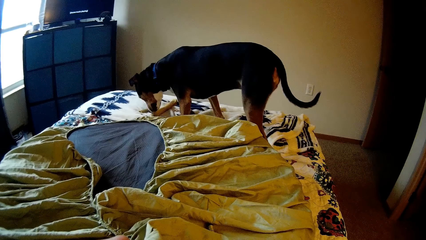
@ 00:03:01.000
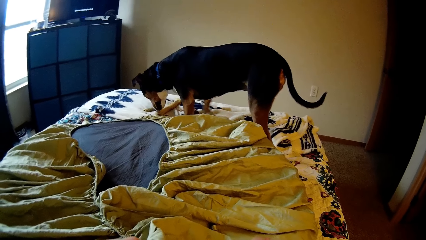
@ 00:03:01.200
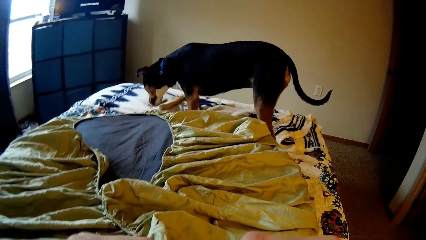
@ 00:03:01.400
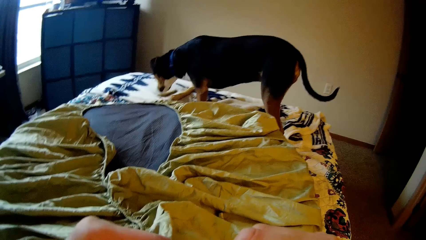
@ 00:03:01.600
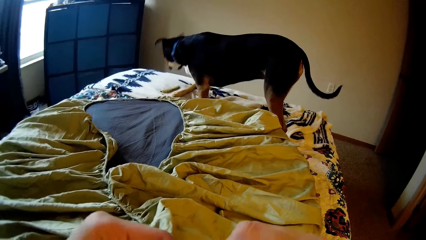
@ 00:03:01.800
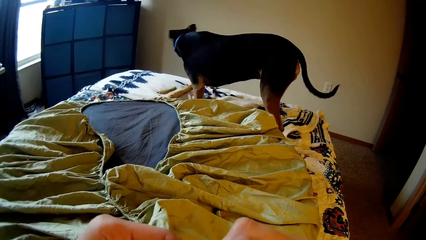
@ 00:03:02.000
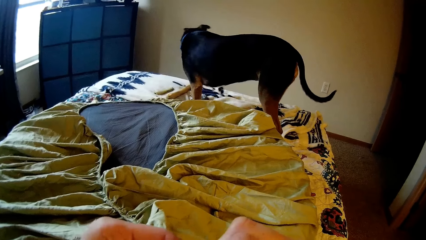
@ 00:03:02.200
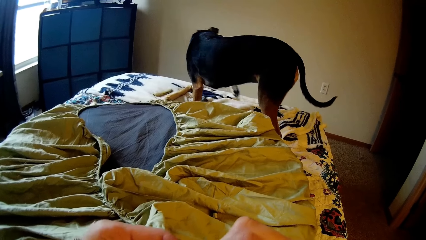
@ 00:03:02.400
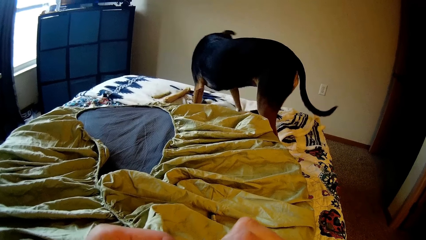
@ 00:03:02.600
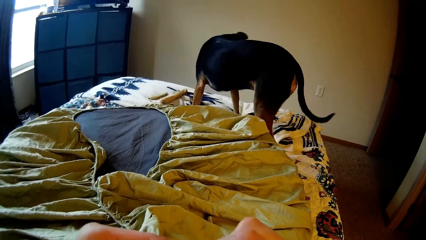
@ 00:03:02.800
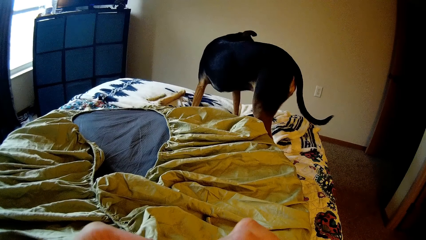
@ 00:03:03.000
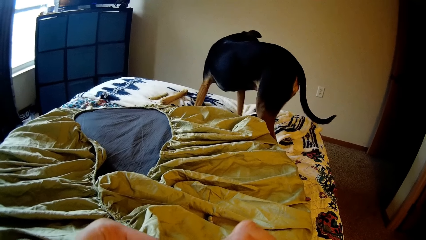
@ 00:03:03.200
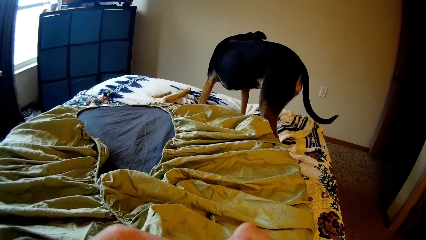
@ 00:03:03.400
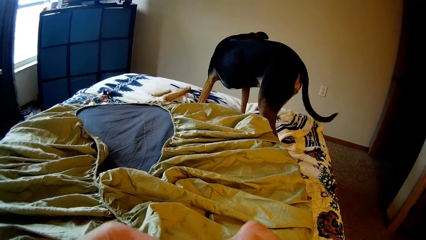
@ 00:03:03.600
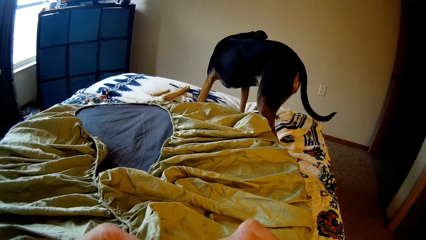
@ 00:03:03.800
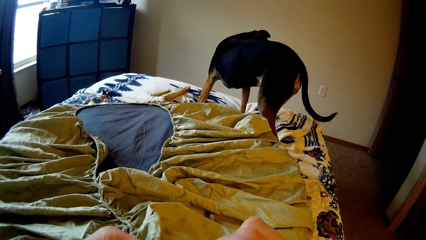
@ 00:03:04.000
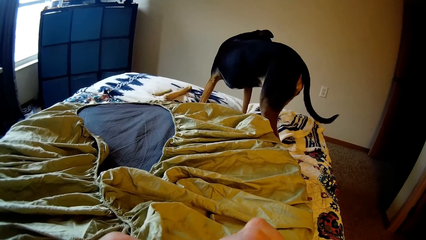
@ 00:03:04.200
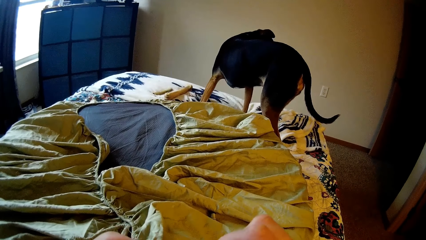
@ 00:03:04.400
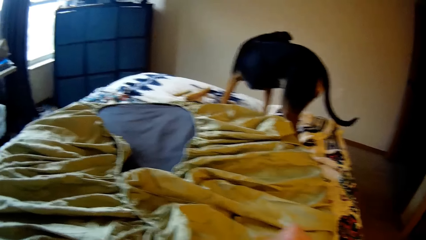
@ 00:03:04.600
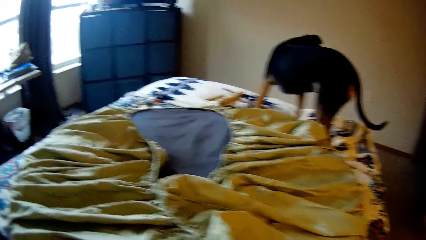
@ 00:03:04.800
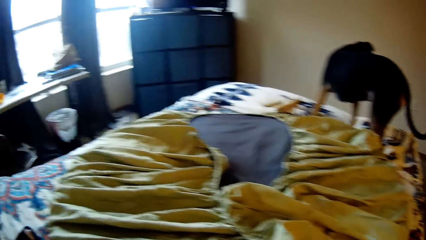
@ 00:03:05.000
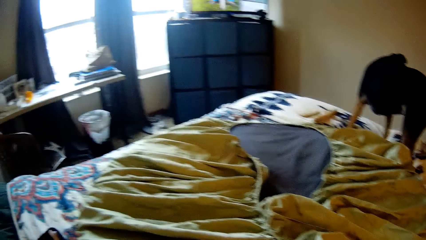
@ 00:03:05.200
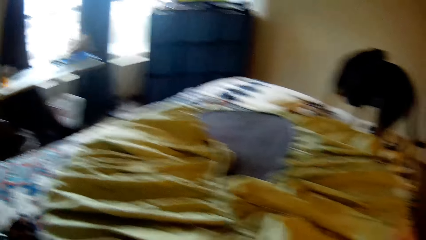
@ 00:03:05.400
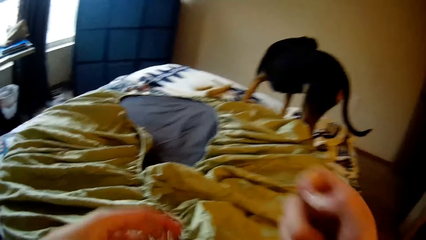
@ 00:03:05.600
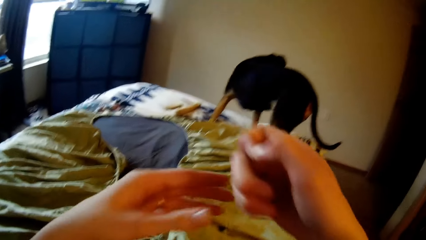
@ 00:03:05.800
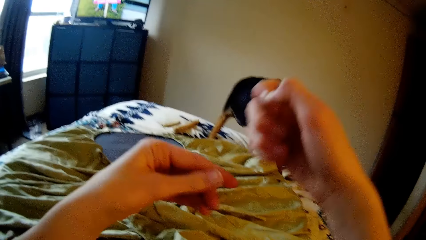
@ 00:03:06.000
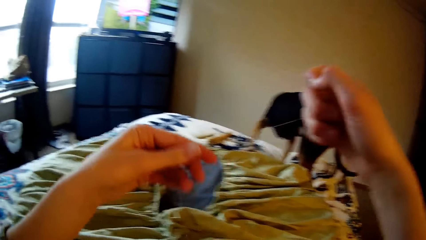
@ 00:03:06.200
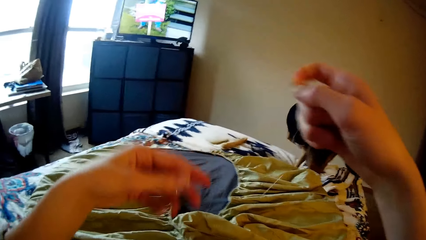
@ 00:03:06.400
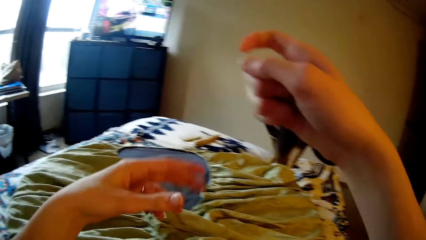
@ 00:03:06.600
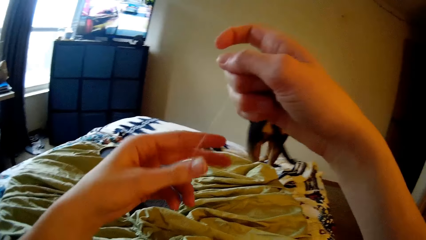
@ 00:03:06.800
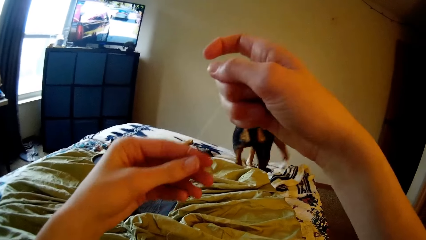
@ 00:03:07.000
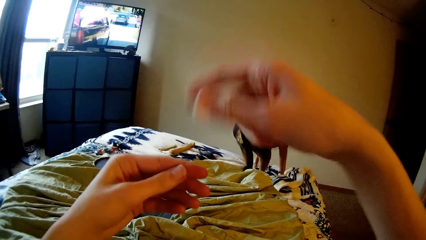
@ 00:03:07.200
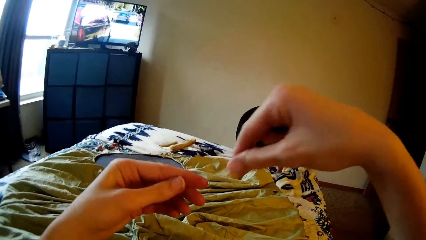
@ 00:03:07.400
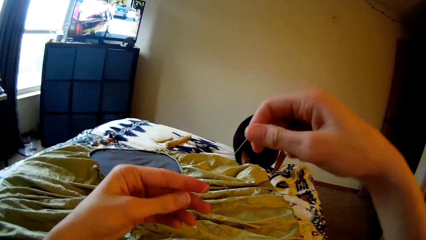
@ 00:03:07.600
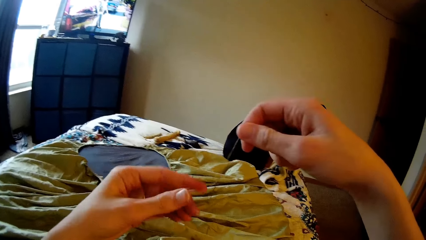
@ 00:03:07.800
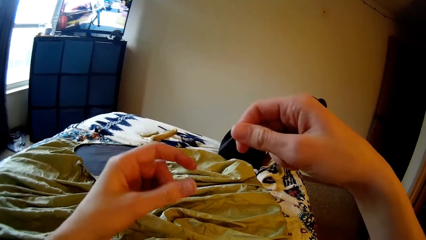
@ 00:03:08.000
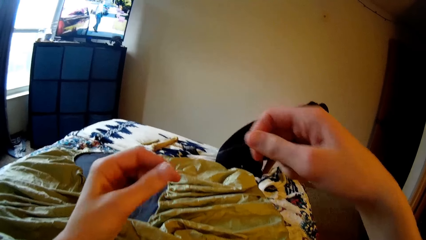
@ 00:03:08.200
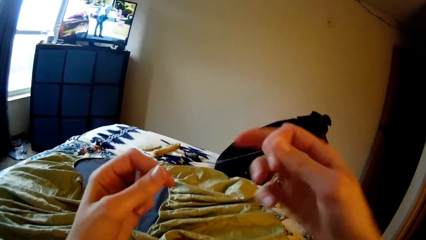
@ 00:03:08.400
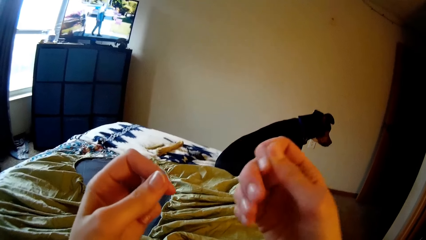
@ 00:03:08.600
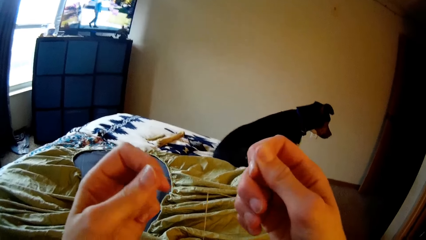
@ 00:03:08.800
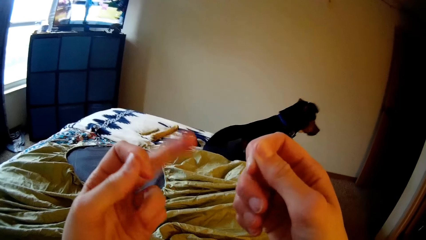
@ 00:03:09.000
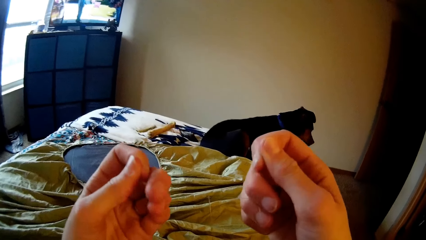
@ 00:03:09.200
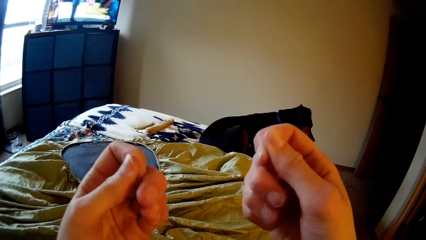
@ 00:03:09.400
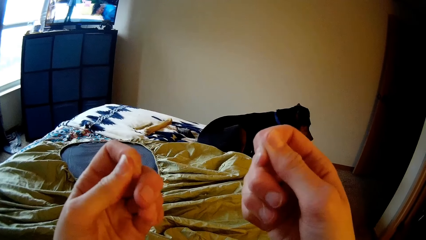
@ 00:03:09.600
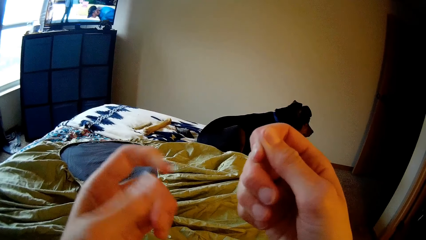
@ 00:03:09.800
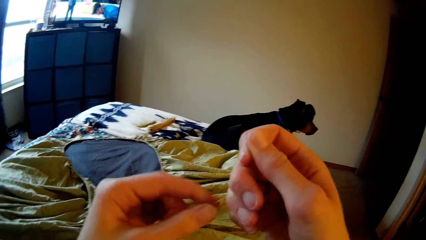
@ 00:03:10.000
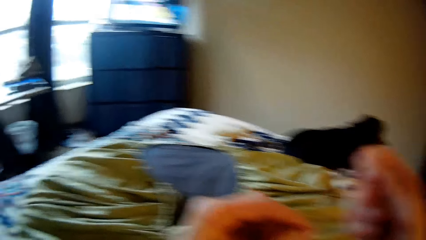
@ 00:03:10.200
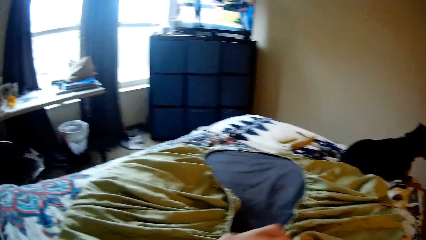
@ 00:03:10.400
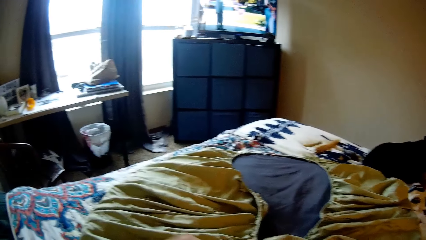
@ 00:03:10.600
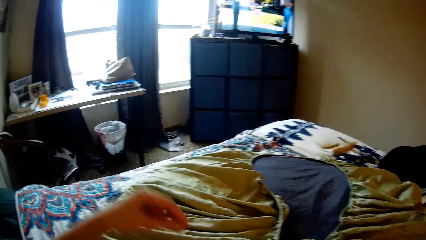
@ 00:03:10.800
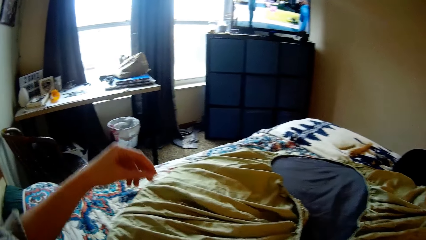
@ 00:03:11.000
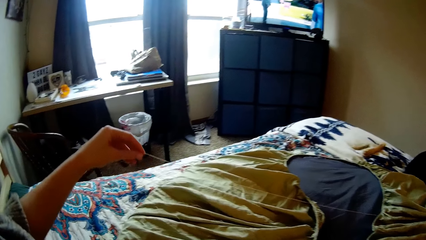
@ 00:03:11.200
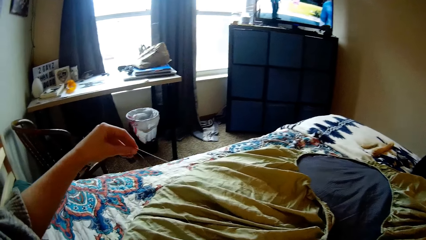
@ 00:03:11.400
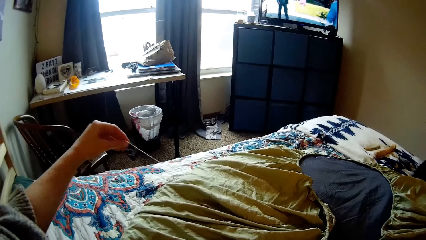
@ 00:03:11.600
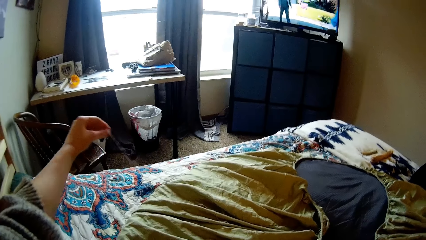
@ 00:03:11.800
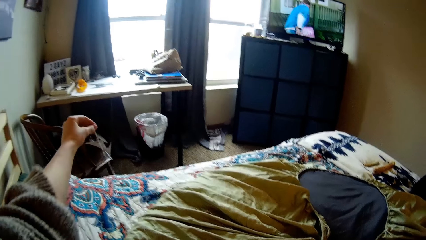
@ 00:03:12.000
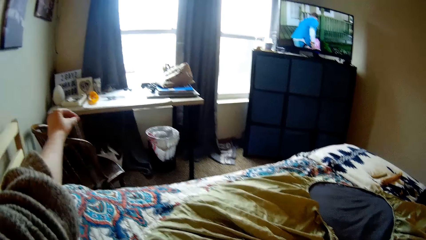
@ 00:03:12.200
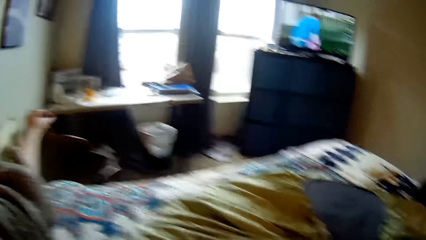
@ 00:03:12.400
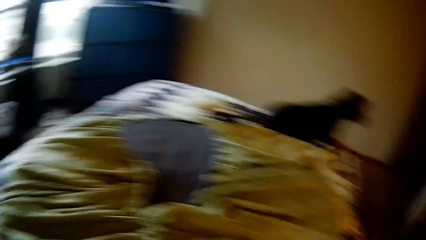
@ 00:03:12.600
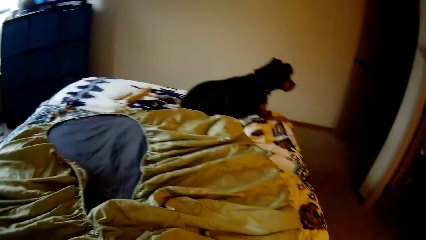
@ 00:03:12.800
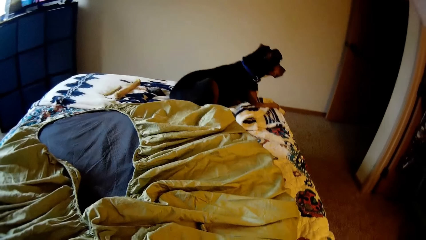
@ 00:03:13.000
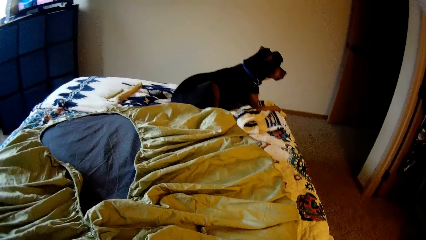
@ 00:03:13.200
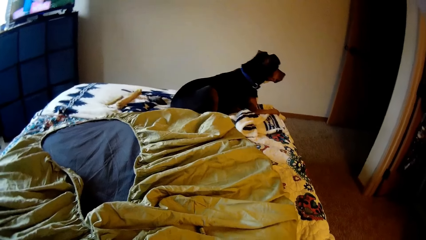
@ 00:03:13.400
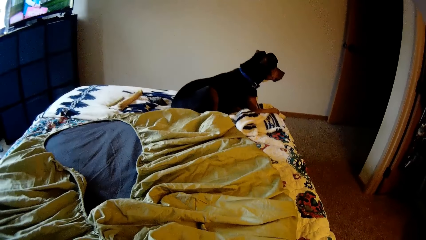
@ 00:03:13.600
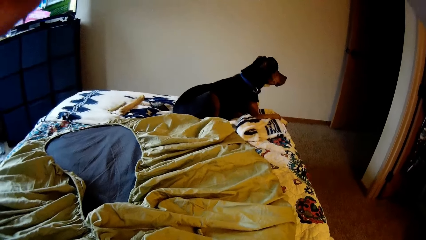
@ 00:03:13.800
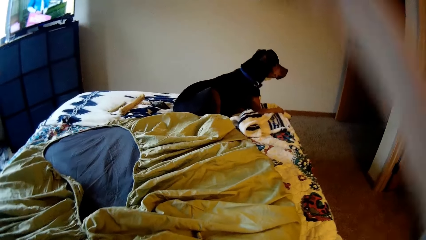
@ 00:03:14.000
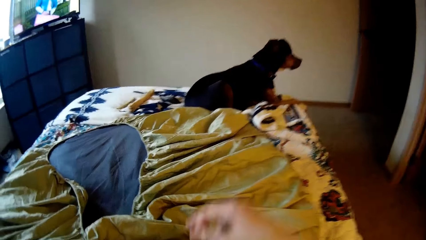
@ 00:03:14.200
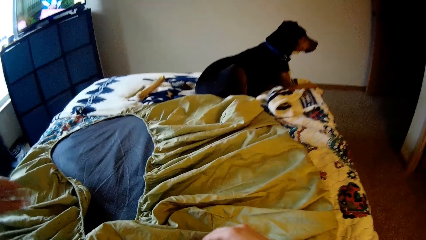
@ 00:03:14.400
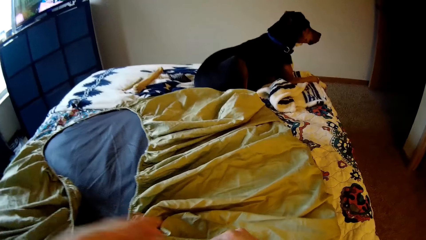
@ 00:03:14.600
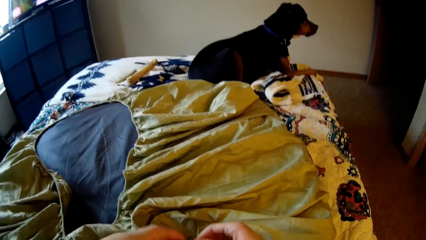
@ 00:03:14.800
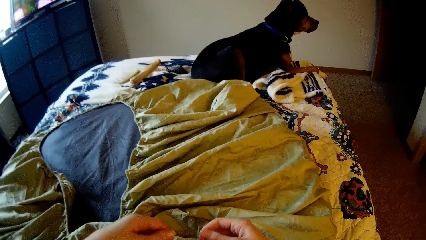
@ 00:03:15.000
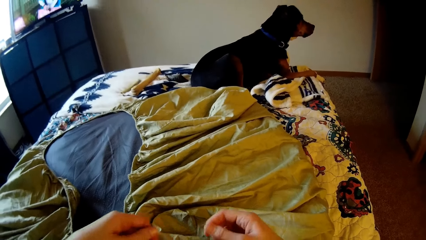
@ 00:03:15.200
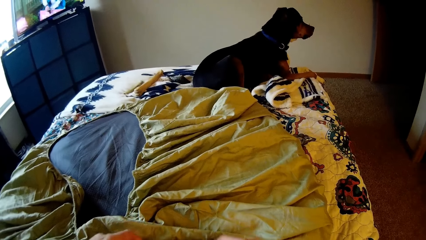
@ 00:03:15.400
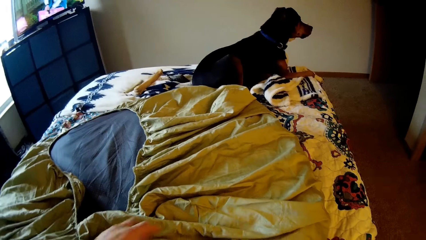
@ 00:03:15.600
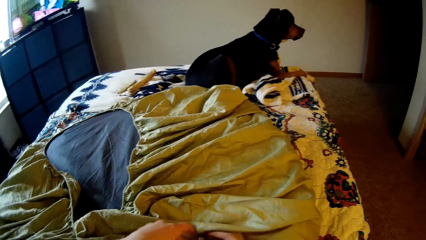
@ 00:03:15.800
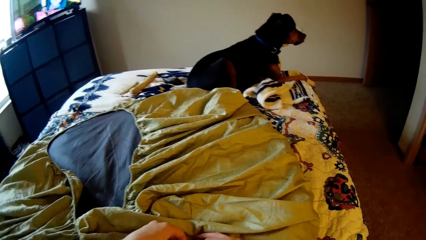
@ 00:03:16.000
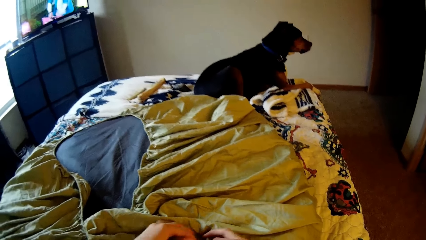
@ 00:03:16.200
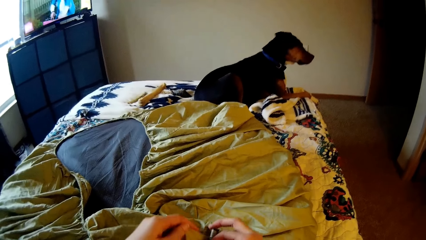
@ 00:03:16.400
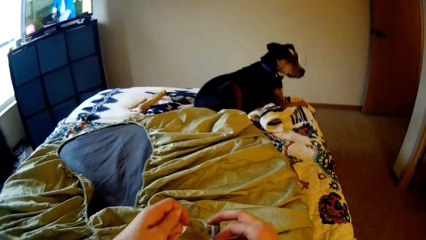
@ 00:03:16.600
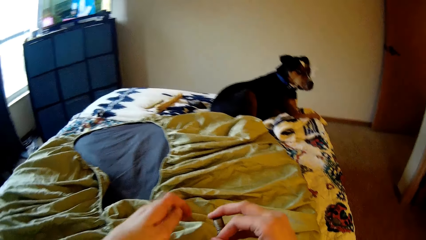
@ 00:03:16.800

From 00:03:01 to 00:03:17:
The dog turns towards the right. The camera wearer puts the thread in the sewing needle. She pulls the thread with both hands. She strengthens the sewing thread. The dog sits on the bed. The camera wearer picks up the thread from the bed with her right hand. She pulls the thread with her left hand.
